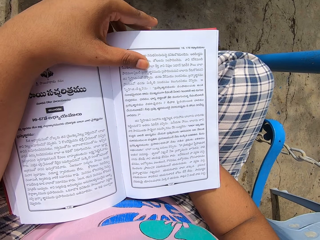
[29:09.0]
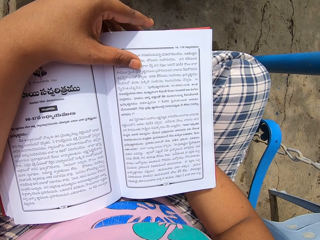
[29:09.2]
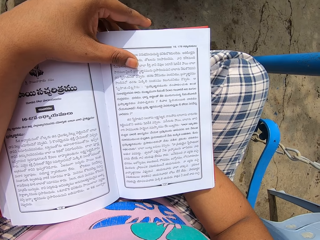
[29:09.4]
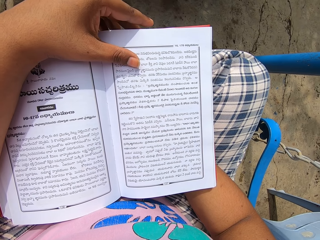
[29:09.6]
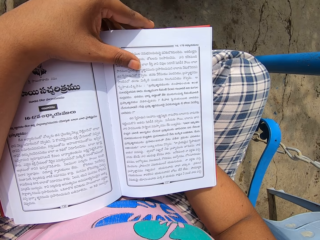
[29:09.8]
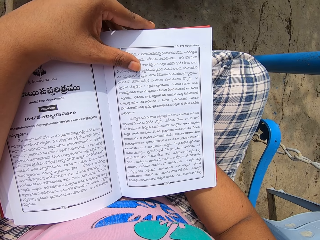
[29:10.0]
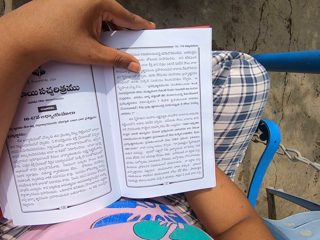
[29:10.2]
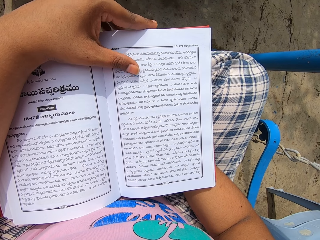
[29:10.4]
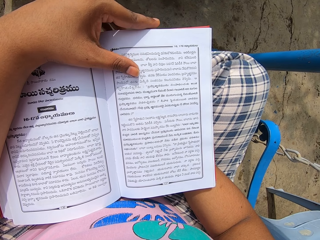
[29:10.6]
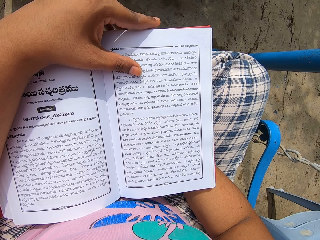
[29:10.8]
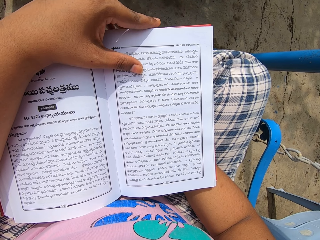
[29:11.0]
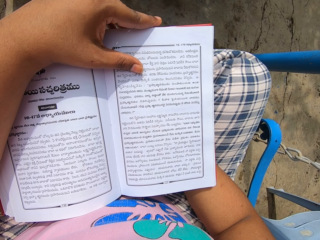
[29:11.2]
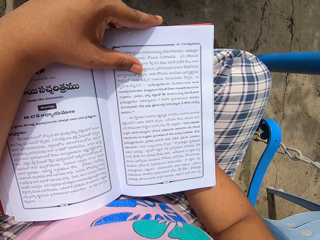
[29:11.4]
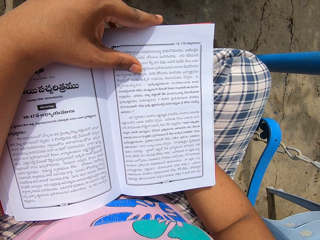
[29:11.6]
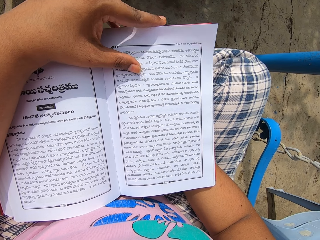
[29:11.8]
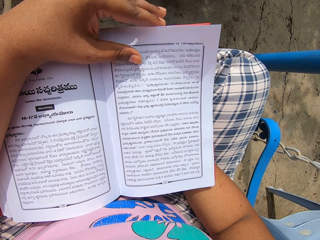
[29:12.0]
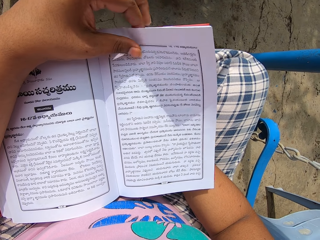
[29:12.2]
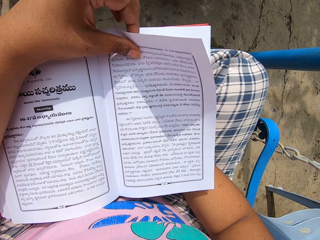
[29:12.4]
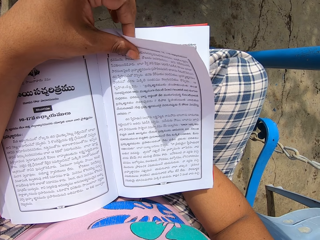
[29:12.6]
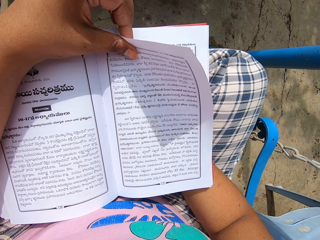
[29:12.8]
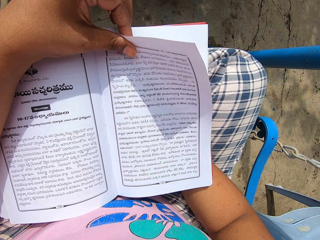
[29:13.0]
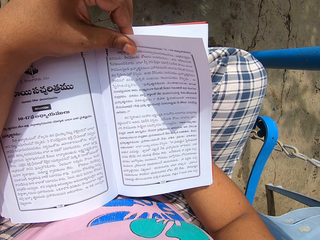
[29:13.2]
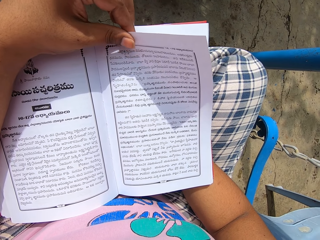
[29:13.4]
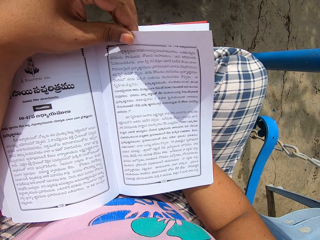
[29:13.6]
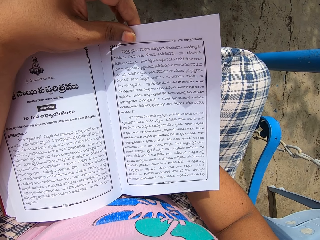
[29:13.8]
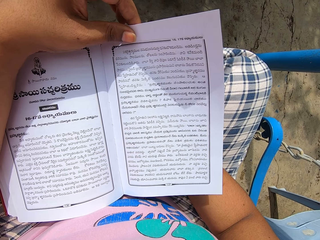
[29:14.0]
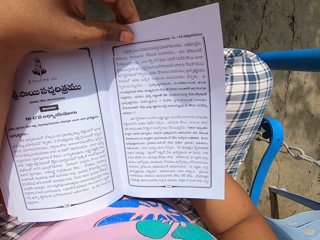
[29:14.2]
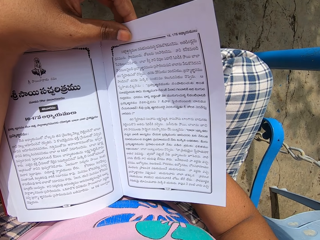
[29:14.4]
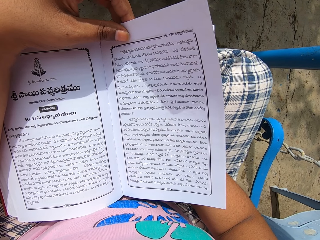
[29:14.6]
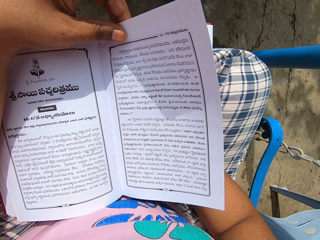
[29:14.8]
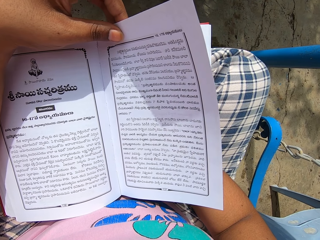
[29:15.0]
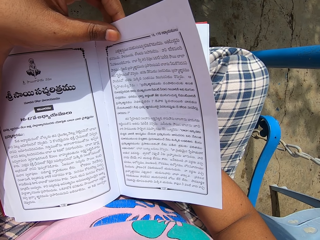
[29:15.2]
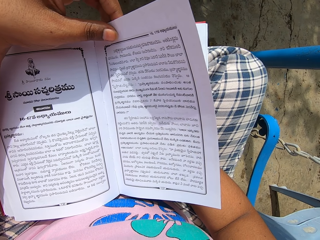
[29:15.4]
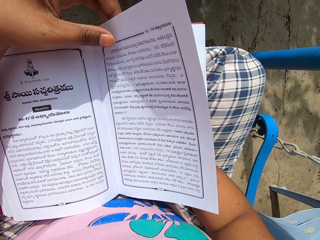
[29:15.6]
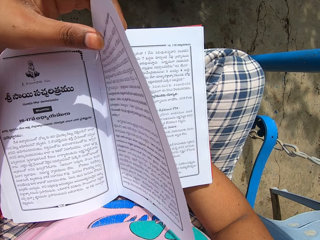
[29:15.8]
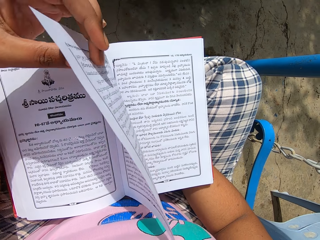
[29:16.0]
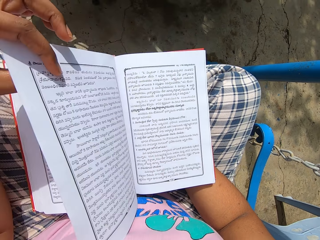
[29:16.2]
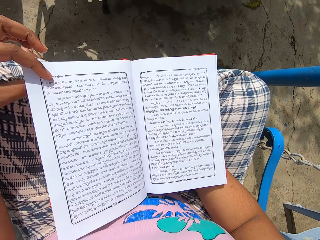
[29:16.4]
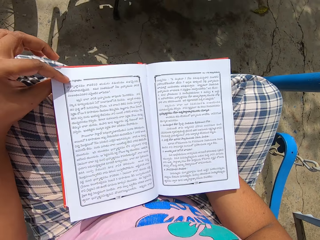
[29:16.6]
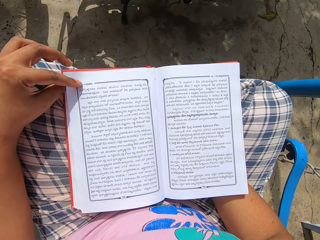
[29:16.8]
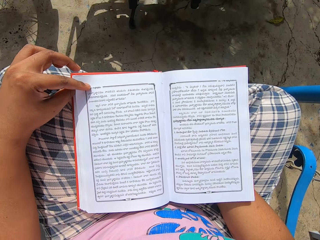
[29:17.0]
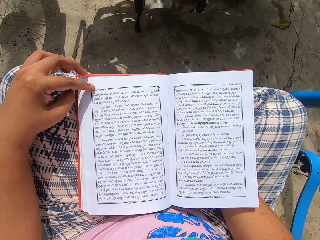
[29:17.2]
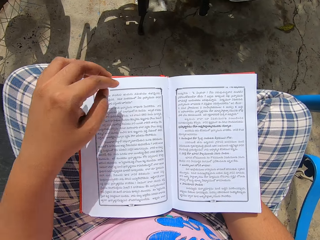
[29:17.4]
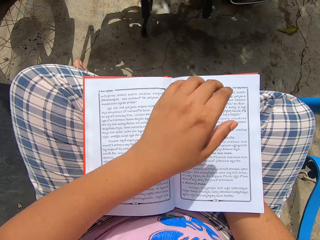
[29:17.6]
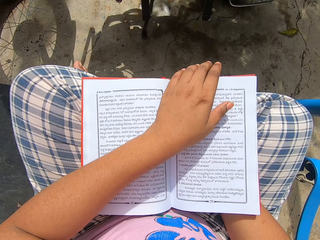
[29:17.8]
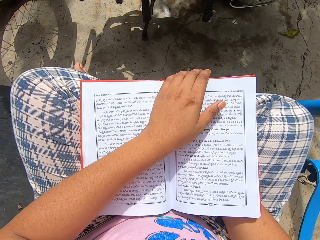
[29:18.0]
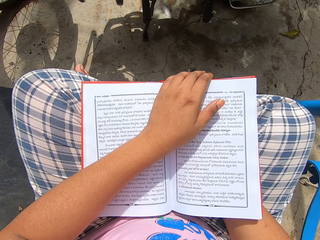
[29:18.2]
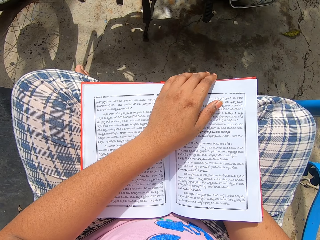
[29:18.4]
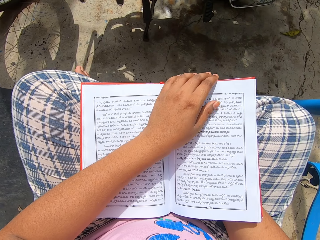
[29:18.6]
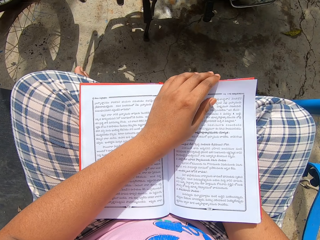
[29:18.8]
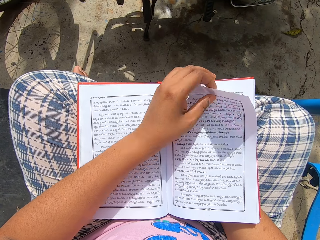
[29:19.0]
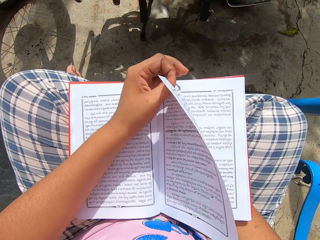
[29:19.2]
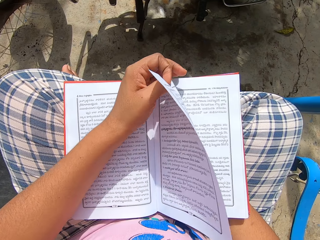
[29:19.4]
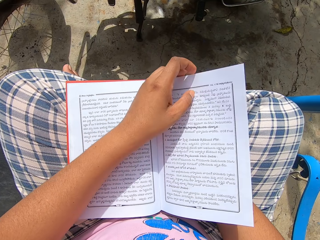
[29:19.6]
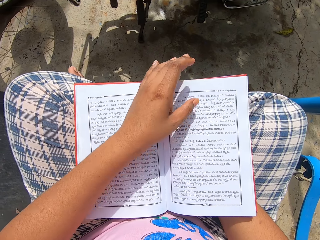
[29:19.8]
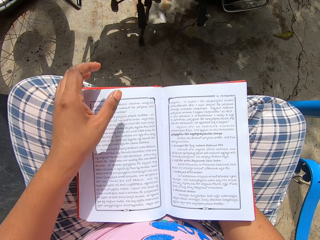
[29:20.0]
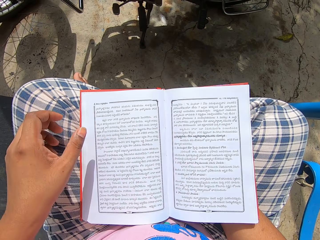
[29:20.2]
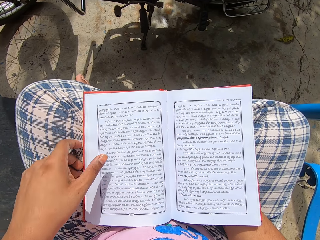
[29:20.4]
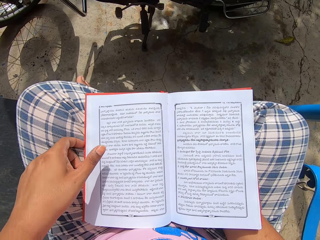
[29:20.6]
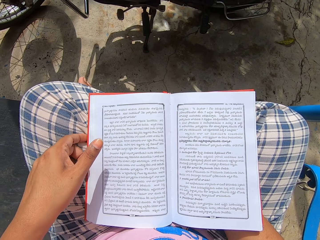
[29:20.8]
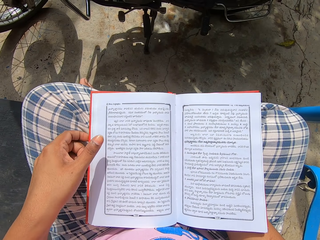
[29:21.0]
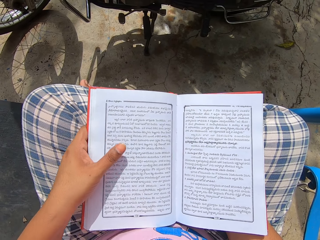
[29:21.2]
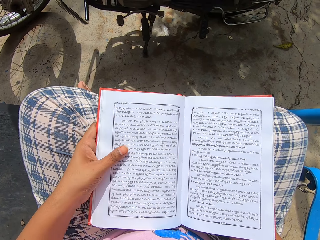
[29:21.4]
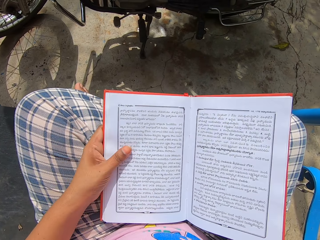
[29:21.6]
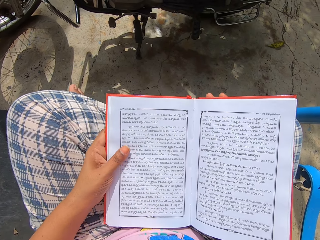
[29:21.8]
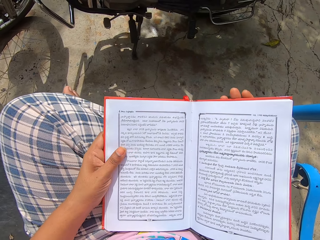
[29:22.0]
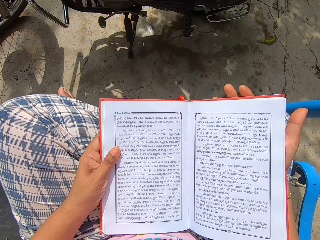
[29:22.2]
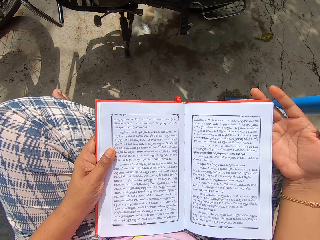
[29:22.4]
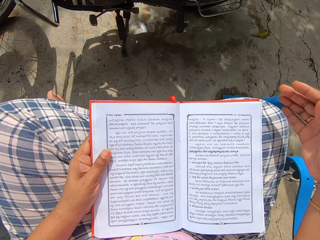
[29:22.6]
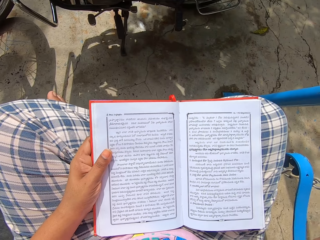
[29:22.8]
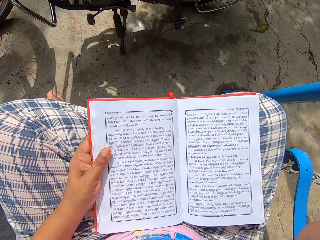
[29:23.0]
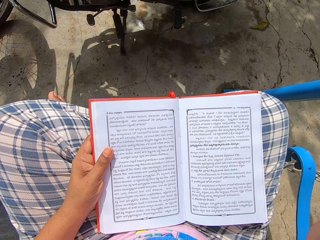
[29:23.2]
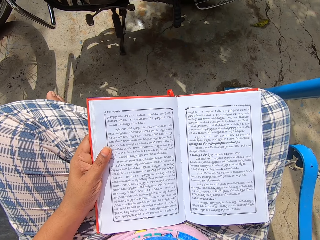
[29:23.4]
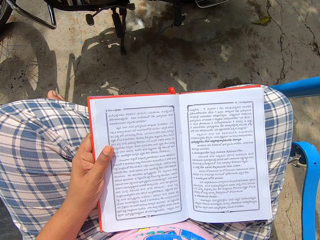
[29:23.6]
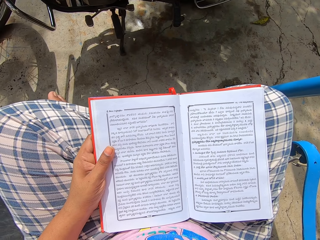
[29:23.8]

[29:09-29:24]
The camera wearer reads the book and holds the book with the left hand. They hold the book page. They open the book page. They read the book. They hold the book page. They return back the book page. They hold the book page with the left hand. They read the book. They hold the book with both hands. They remove the right hand from the book. They adjust the camera.
